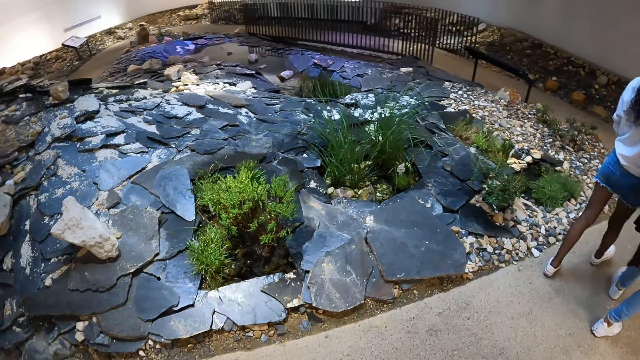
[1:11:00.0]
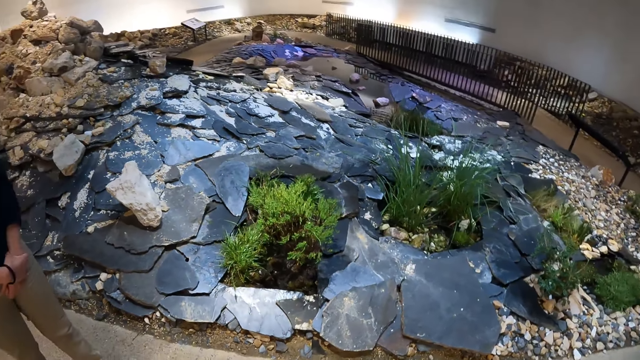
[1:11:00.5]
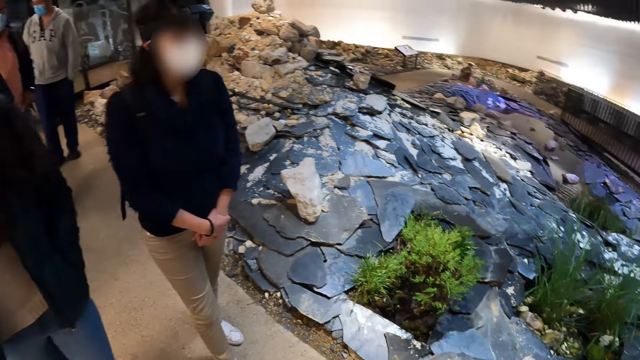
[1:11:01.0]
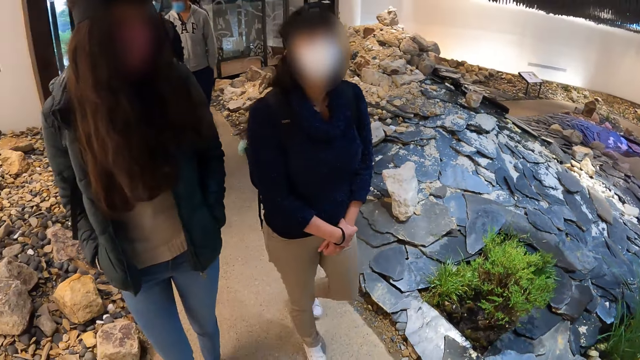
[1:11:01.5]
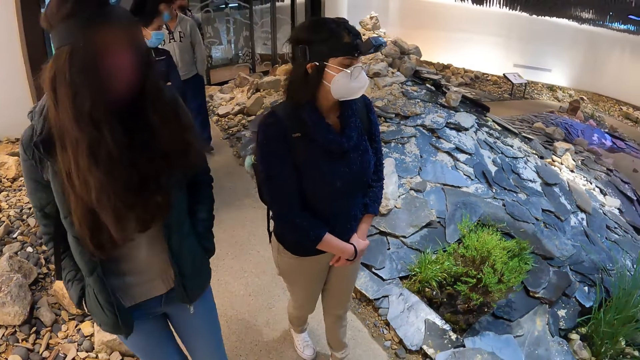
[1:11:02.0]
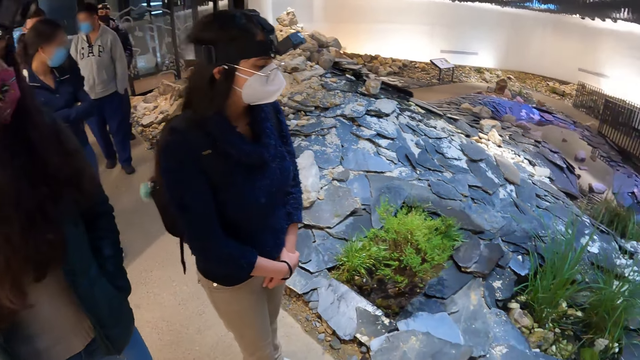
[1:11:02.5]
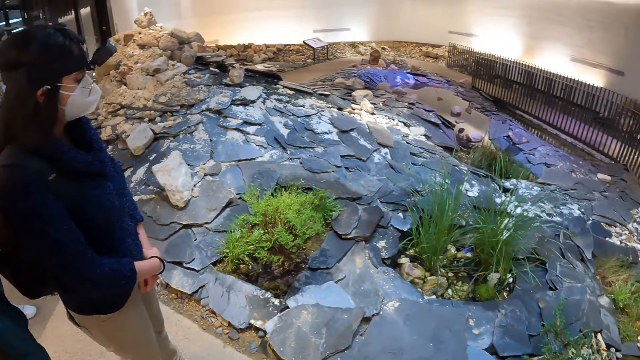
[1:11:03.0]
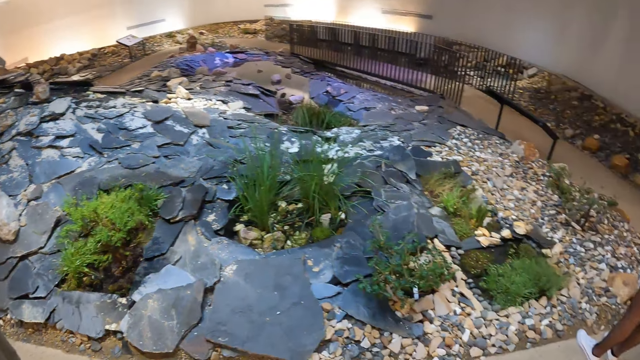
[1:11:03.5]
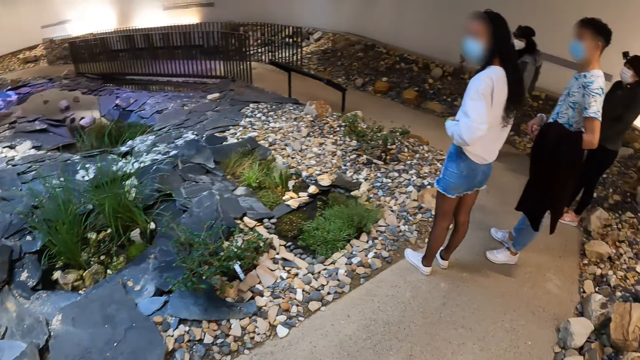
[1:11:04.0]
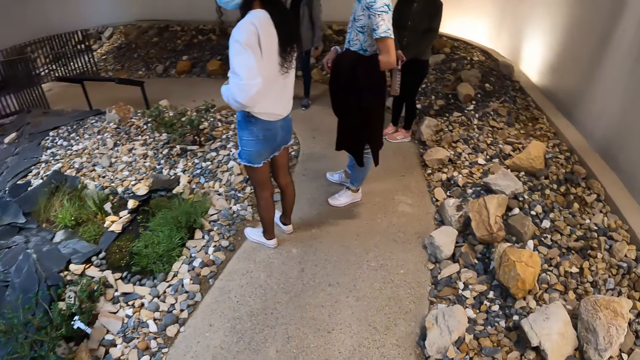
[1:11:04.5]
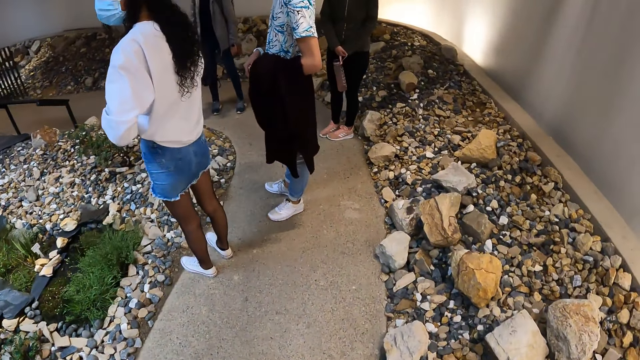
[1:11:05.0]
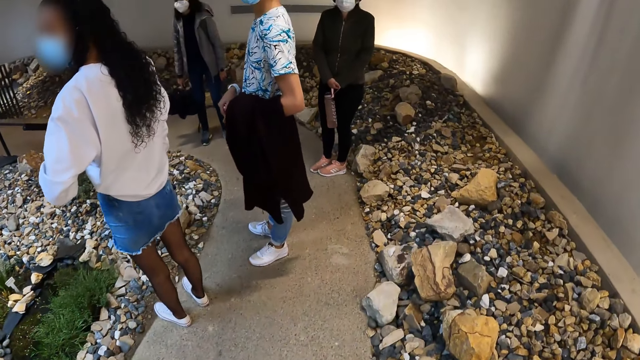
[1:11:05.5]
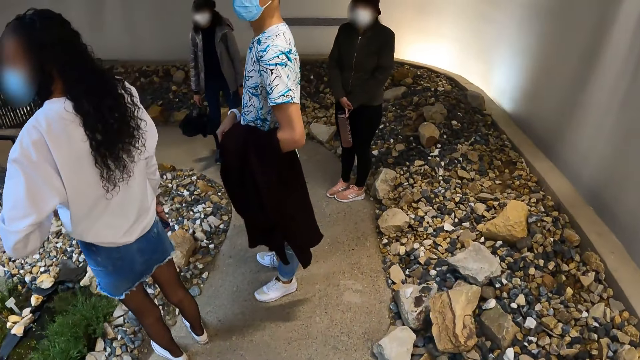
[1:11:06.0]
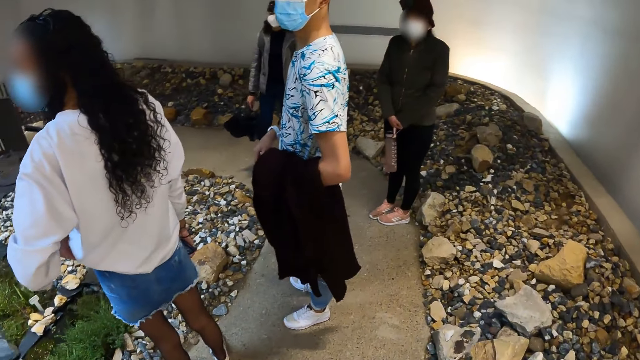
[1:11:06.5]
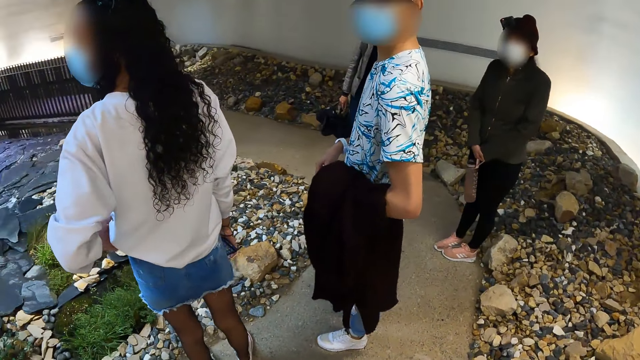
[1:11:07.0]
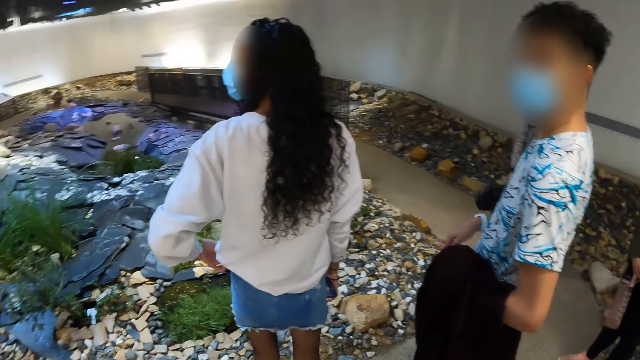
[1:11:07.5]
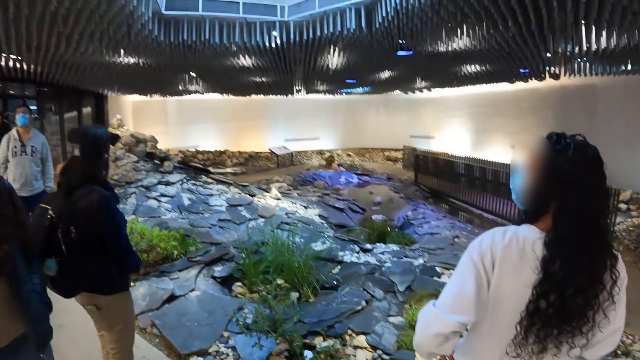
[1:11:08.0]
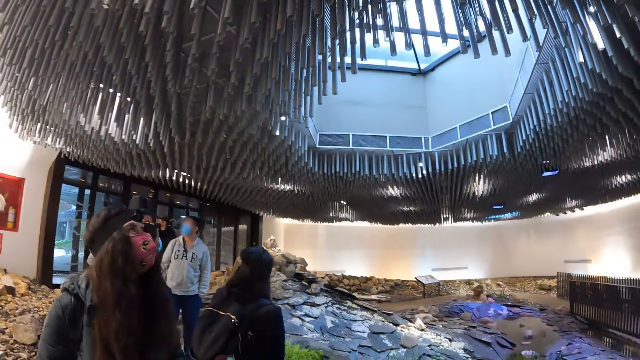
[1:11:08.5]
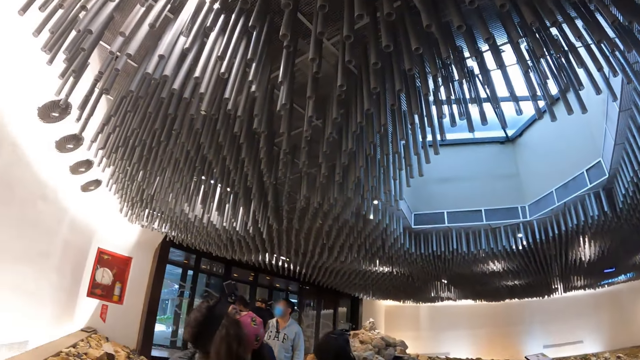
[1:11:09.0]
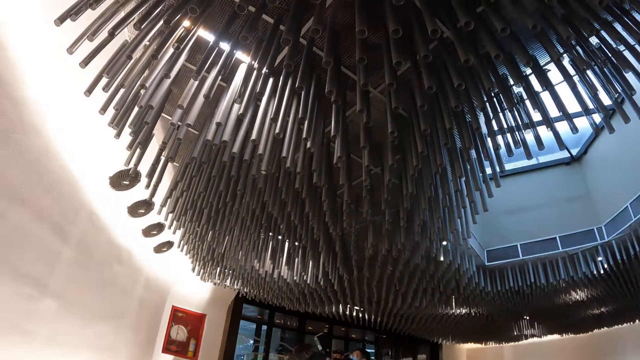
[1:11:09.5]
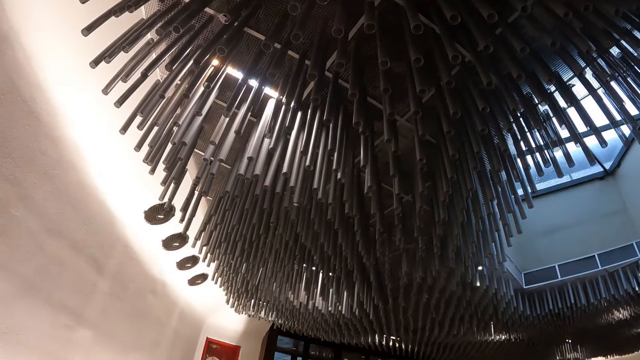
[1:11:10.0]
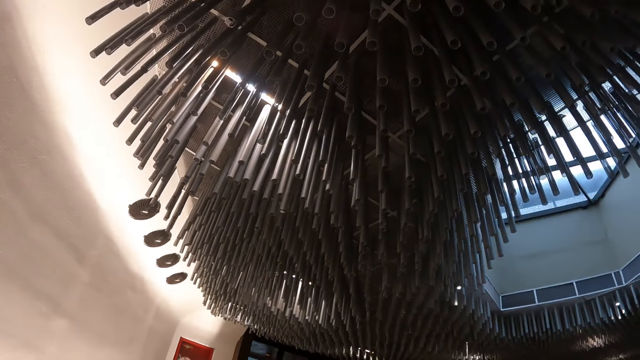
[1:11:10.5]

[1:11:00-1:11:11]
The camera wearer interacts with the group of people.

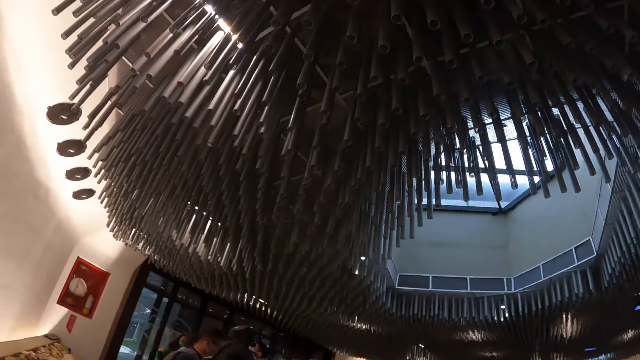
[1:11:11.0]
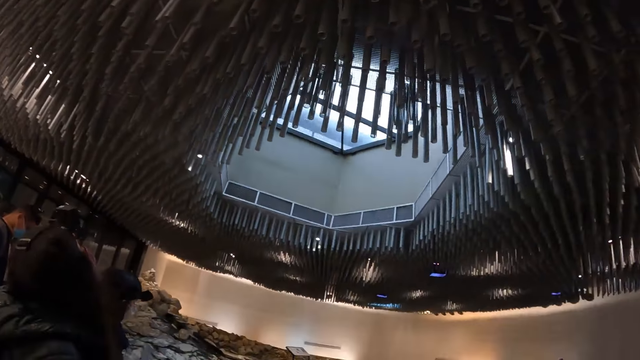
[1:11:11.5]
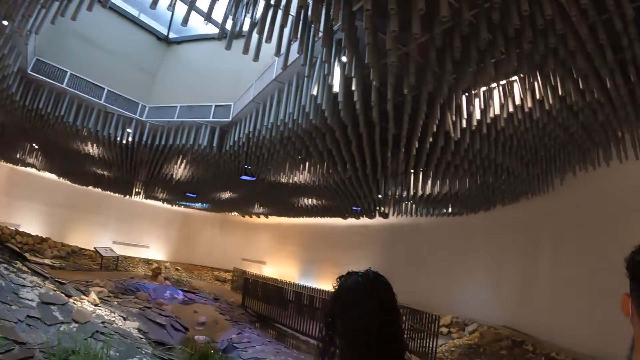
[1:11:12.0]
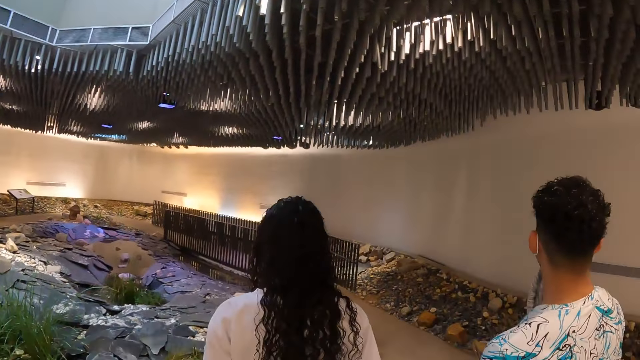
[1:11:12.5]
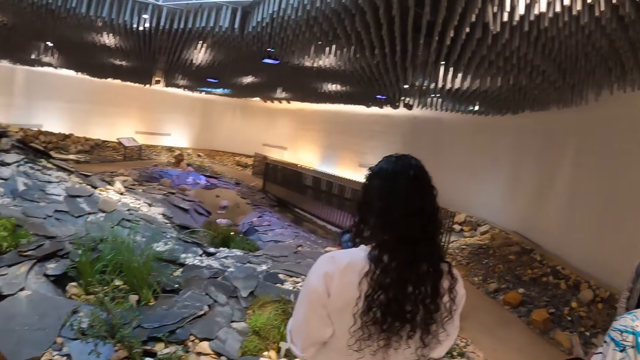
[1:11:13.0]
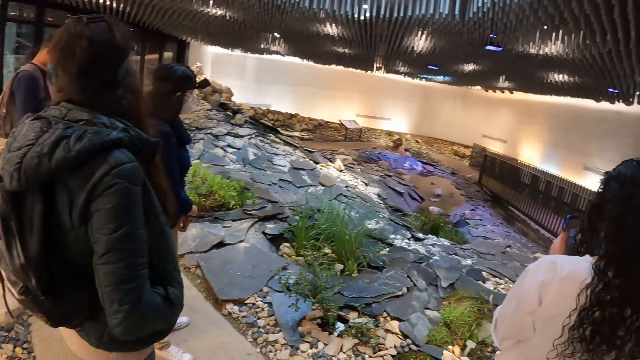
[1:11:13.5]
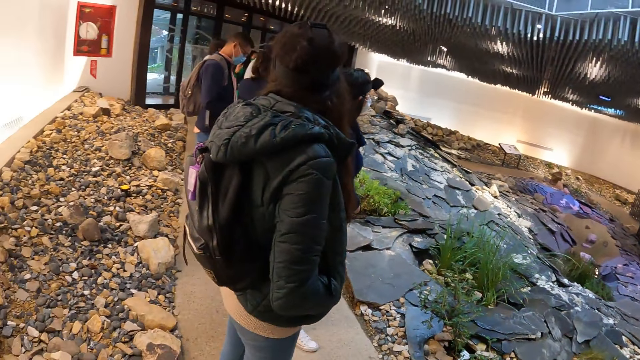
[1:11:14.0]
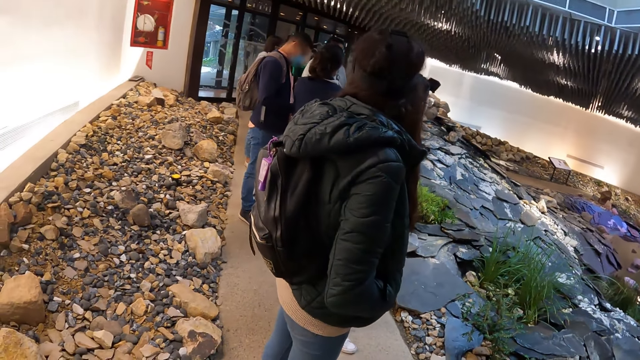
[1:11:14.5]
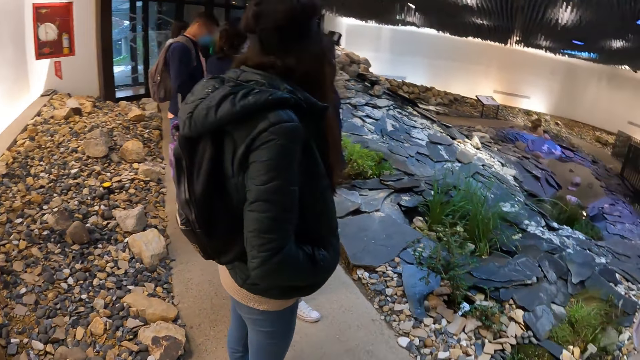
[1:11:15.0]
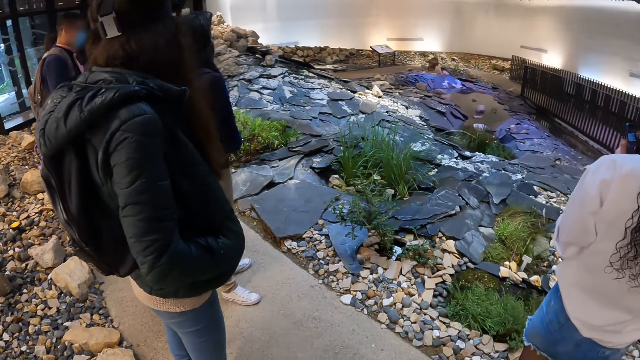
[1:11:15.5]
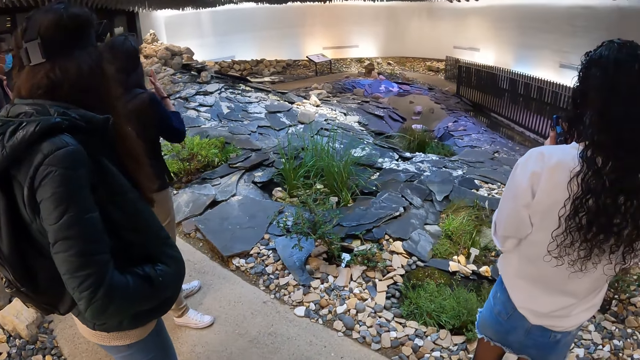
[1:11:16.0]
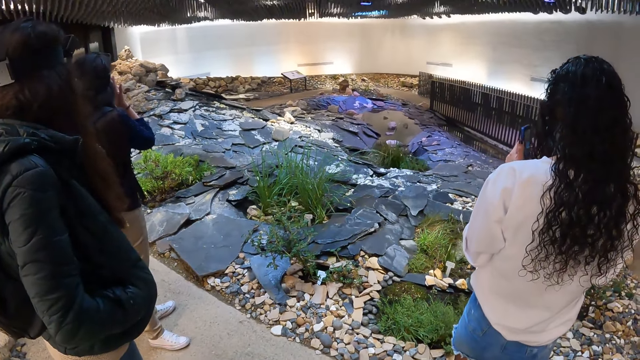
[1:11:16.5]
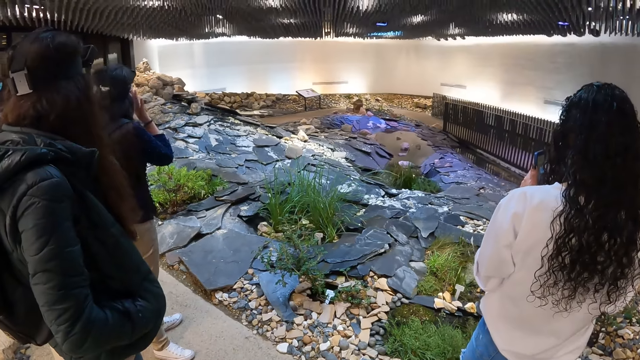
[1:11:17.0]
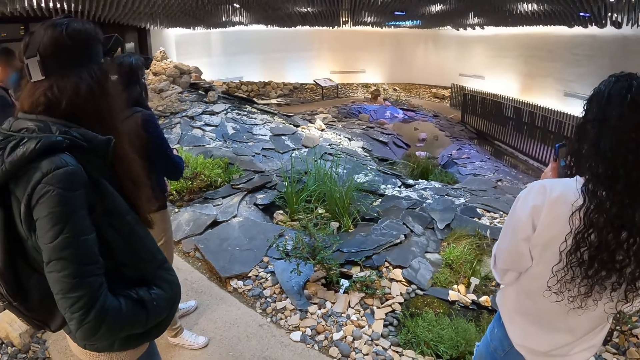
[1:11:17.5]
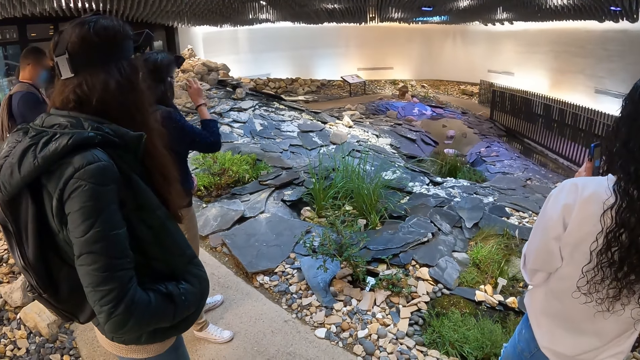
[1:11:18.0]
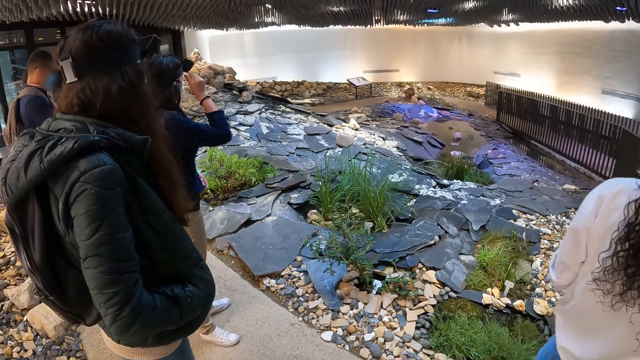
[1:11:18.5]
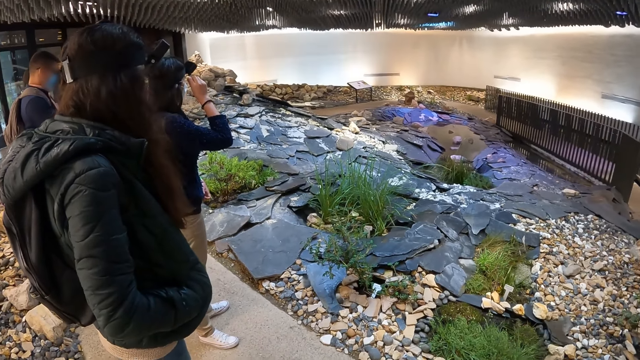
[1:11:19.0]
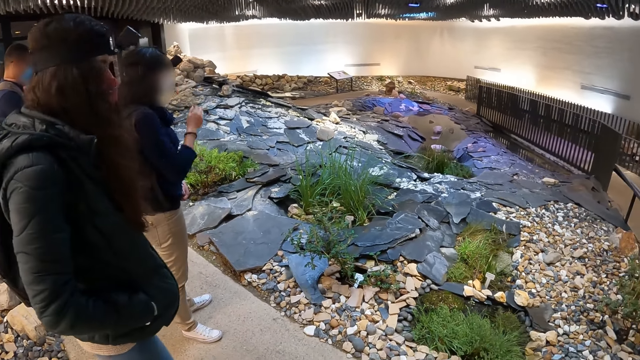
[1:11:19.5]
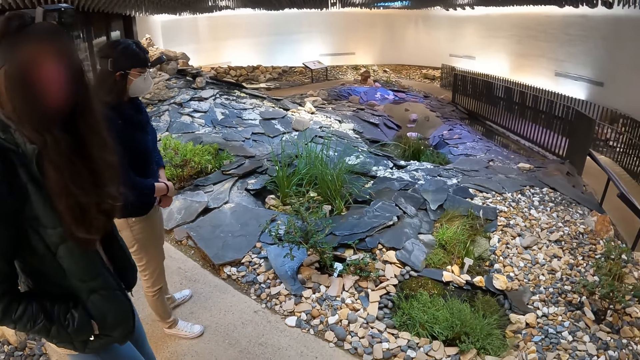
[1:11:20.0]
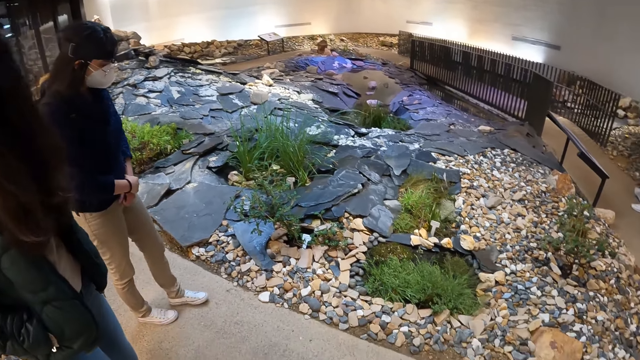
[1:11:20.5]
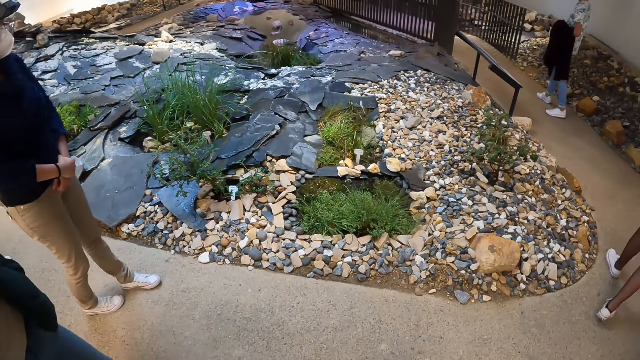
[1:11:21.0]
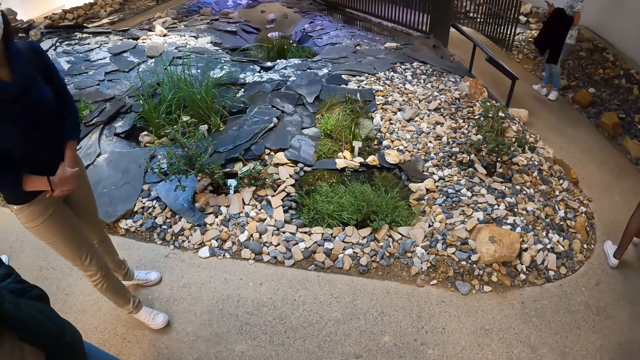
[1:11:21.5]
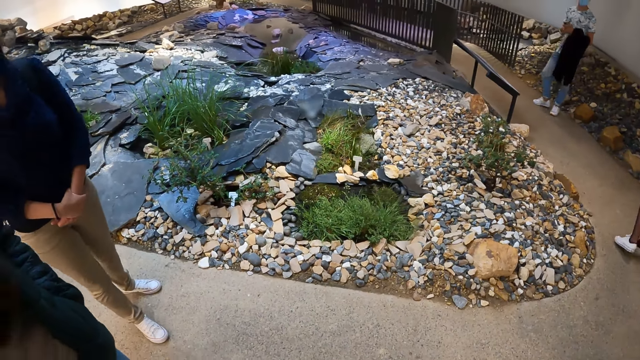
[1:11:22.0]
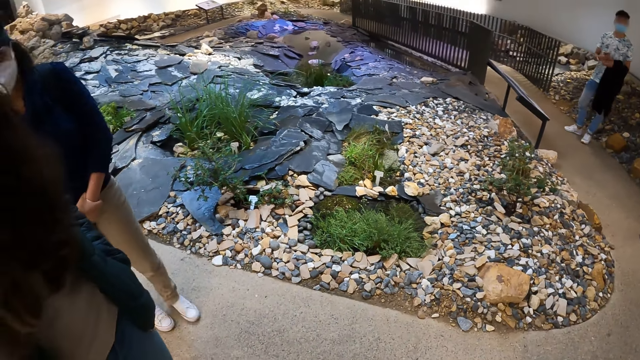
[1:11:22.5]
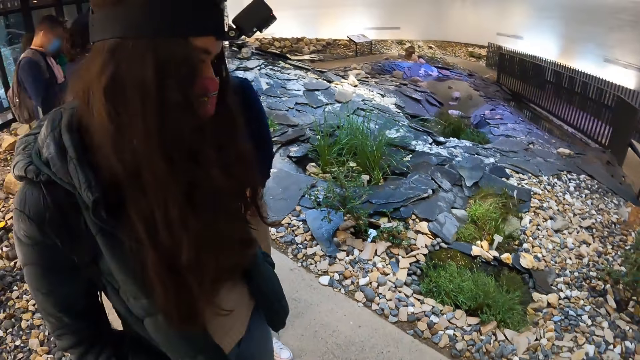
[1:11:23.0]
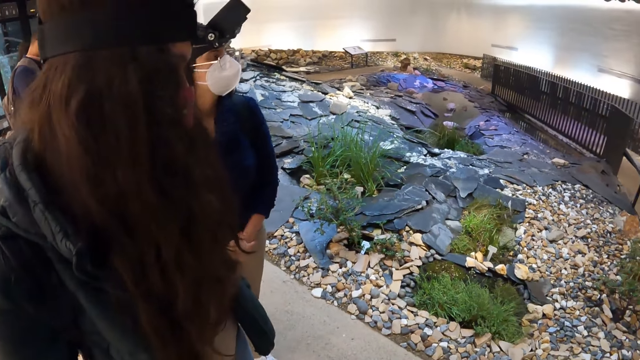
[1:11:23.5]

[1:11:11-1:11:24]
The camera wearer stands. The woman operates the phone with both hands. Another woman adjusts a face mask with her right hand and adjusts glasses with her right hand.
